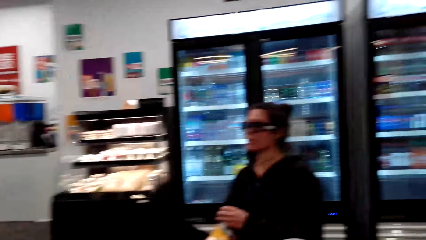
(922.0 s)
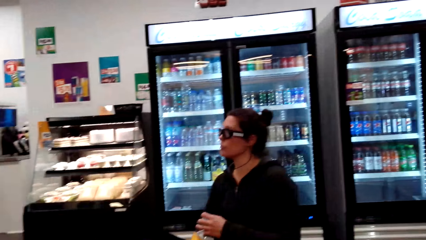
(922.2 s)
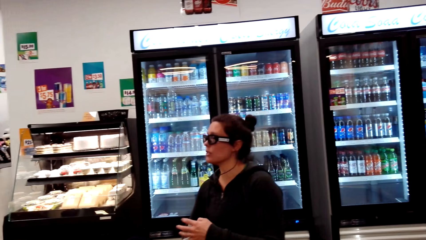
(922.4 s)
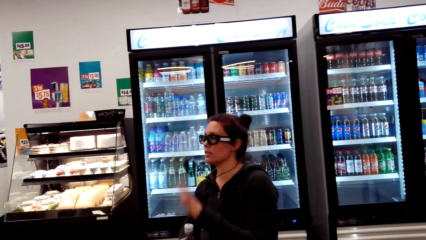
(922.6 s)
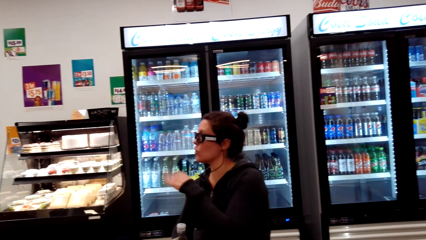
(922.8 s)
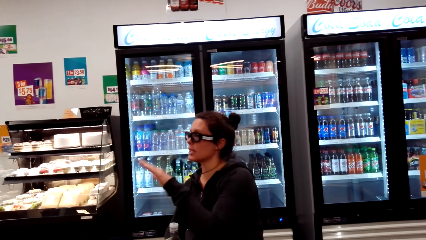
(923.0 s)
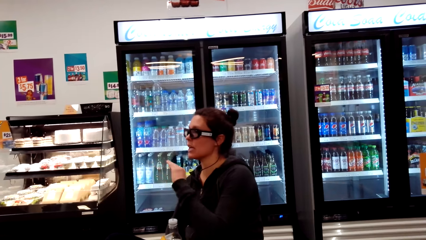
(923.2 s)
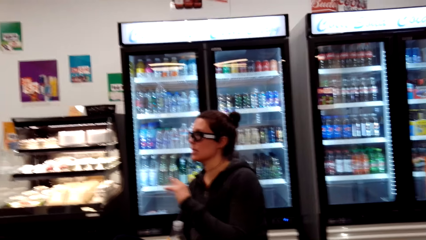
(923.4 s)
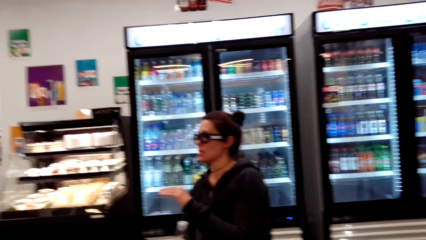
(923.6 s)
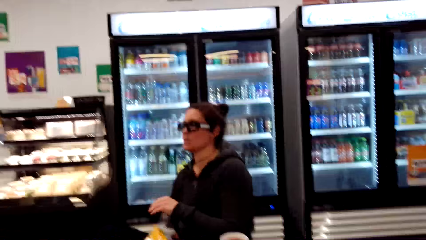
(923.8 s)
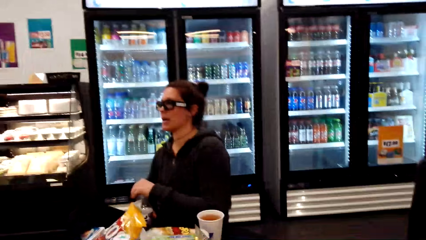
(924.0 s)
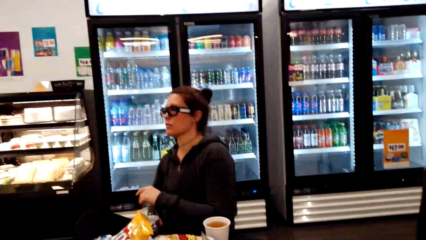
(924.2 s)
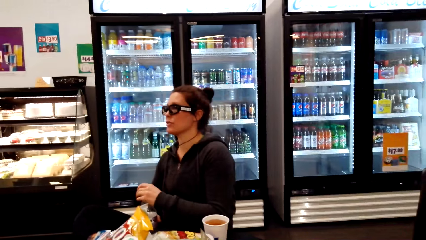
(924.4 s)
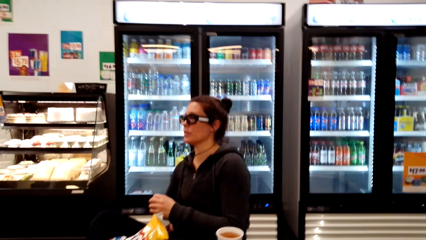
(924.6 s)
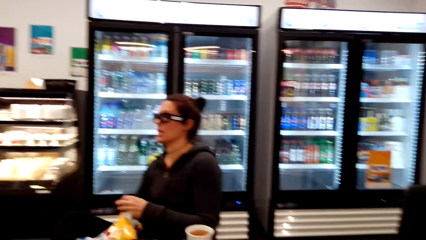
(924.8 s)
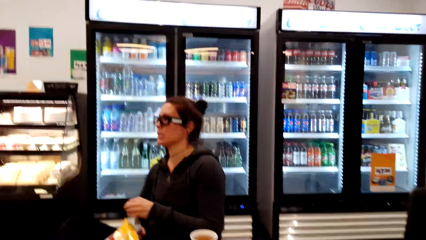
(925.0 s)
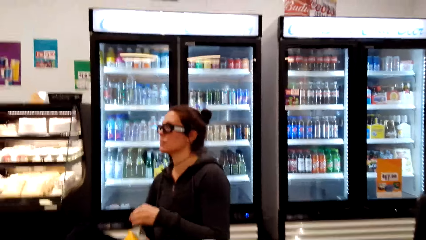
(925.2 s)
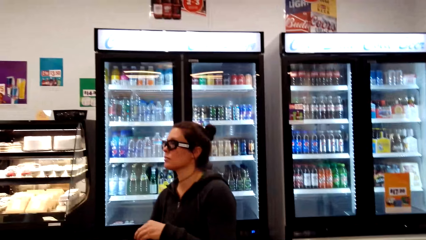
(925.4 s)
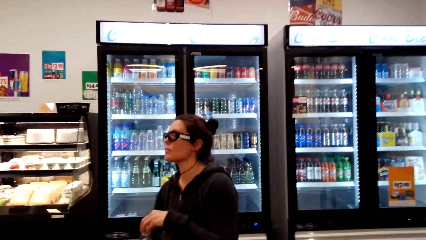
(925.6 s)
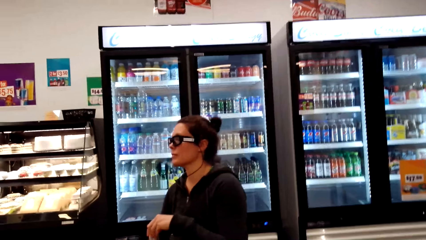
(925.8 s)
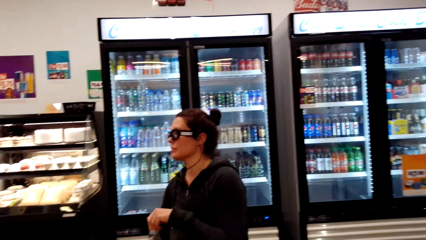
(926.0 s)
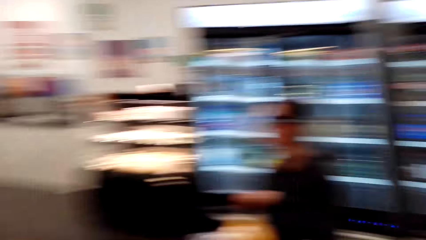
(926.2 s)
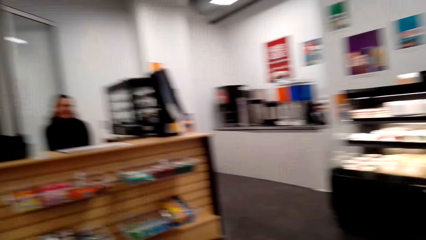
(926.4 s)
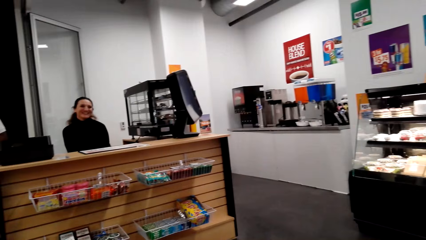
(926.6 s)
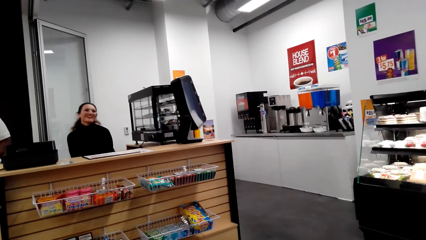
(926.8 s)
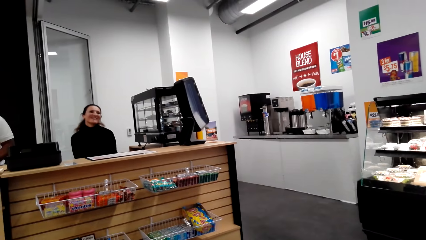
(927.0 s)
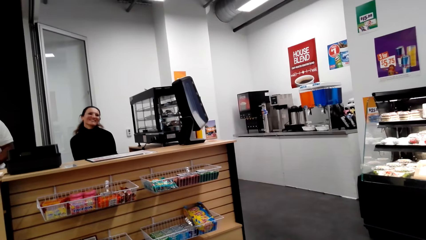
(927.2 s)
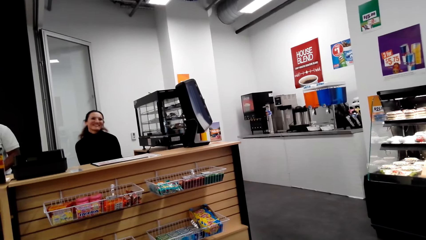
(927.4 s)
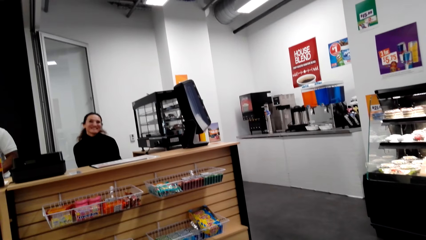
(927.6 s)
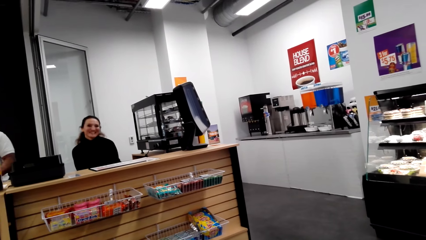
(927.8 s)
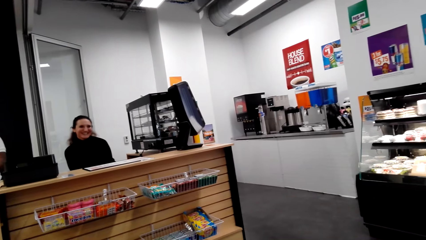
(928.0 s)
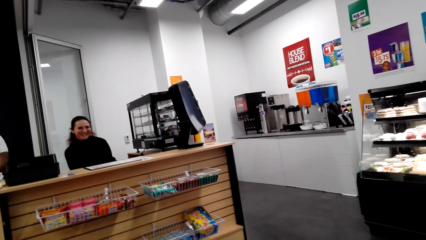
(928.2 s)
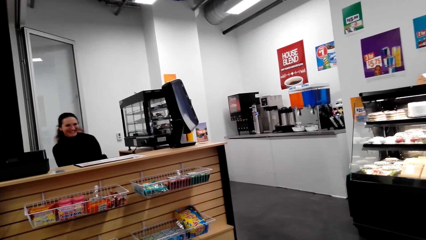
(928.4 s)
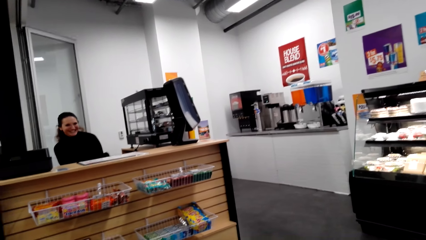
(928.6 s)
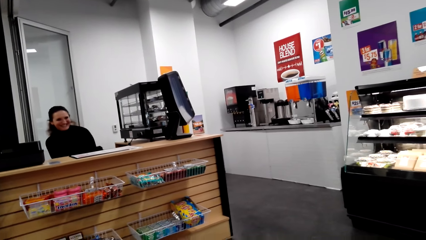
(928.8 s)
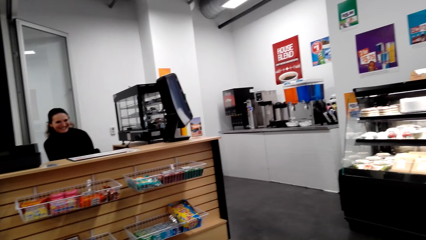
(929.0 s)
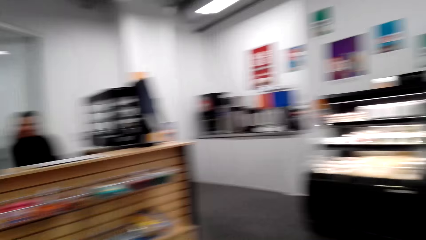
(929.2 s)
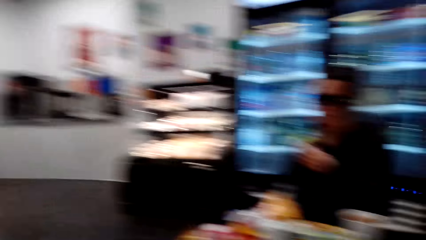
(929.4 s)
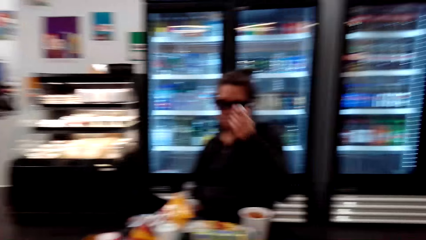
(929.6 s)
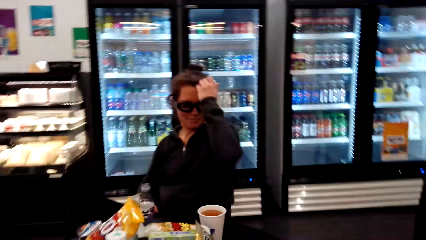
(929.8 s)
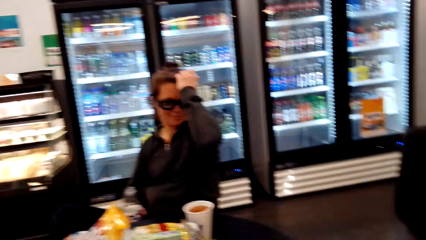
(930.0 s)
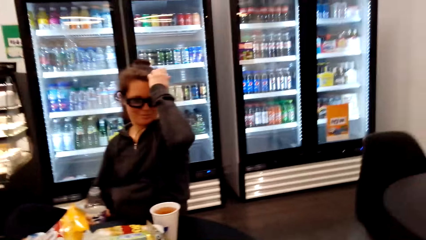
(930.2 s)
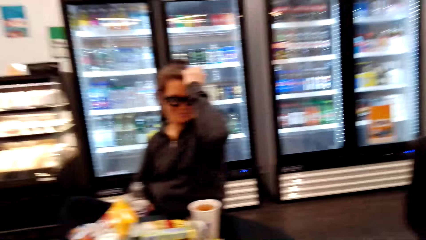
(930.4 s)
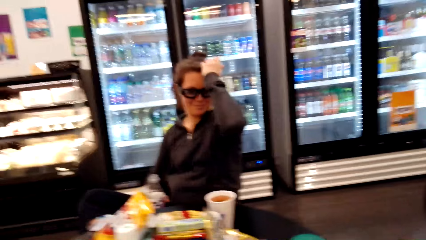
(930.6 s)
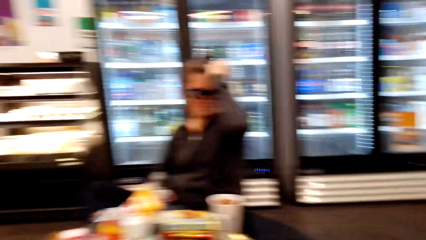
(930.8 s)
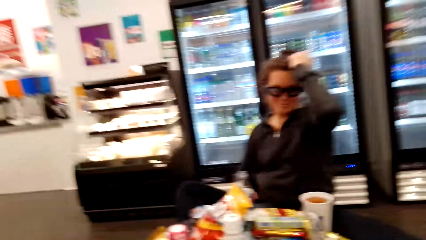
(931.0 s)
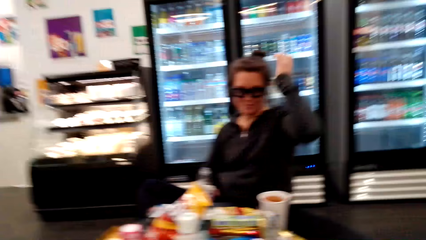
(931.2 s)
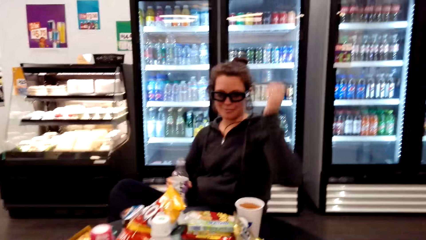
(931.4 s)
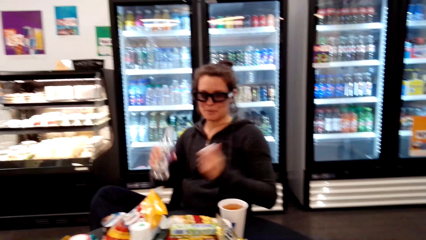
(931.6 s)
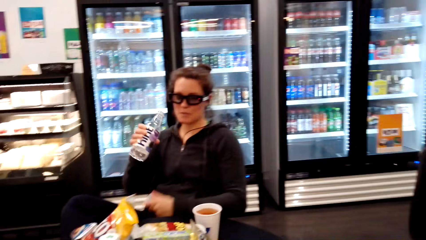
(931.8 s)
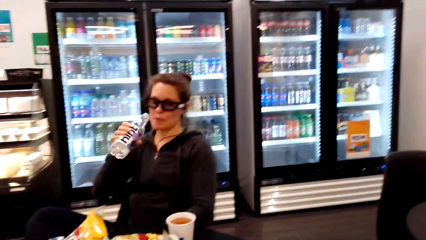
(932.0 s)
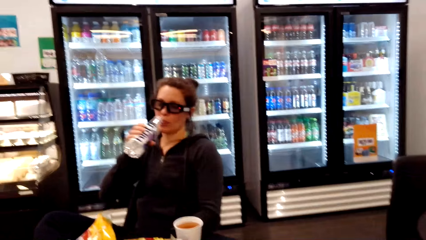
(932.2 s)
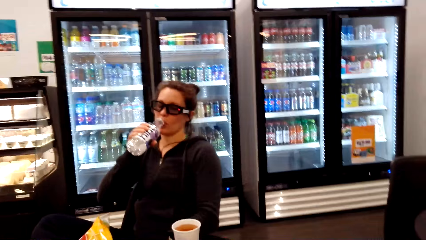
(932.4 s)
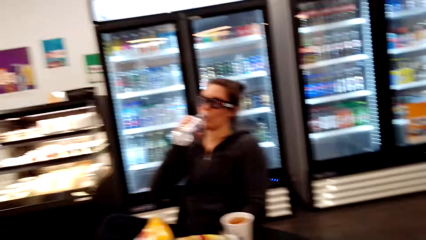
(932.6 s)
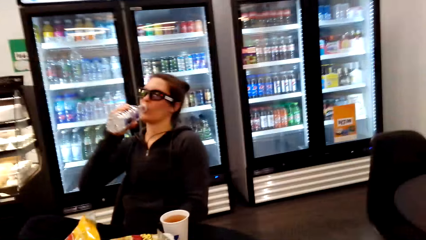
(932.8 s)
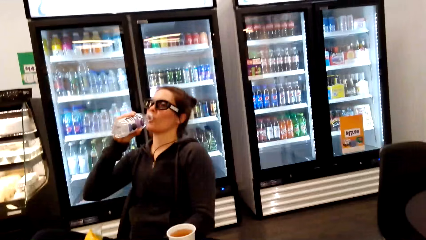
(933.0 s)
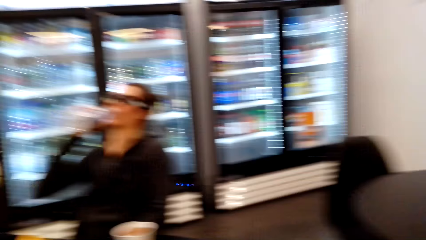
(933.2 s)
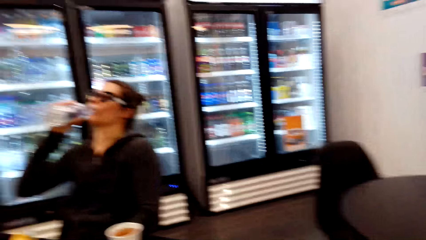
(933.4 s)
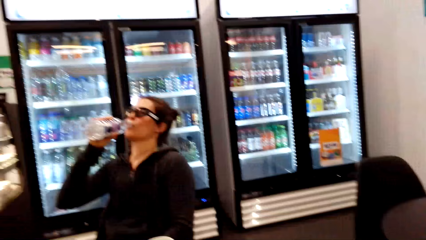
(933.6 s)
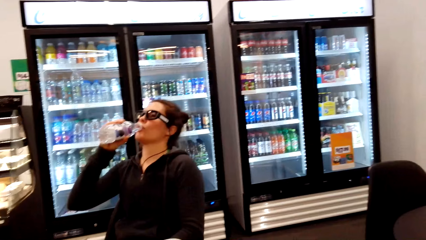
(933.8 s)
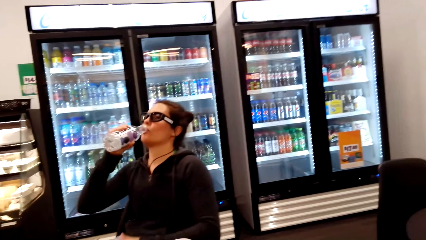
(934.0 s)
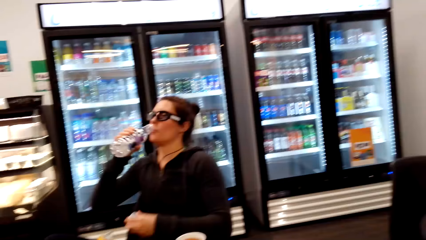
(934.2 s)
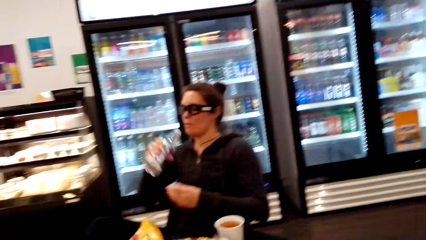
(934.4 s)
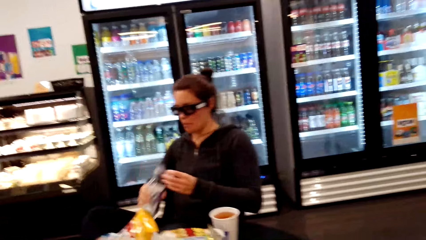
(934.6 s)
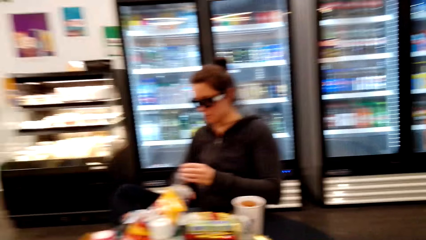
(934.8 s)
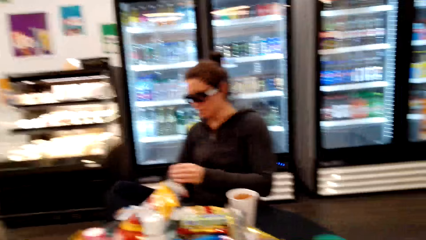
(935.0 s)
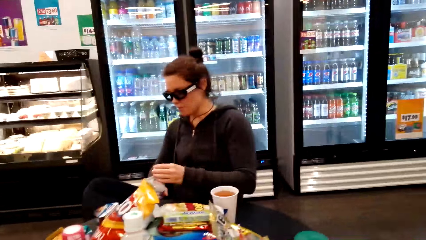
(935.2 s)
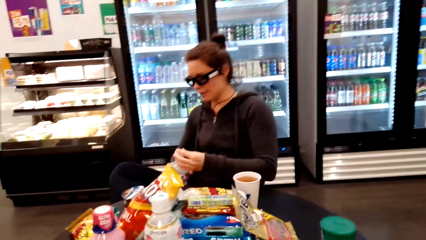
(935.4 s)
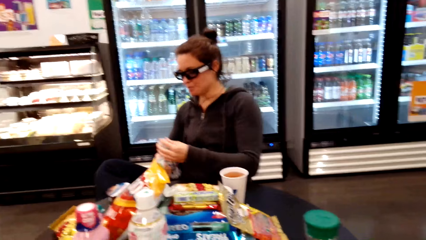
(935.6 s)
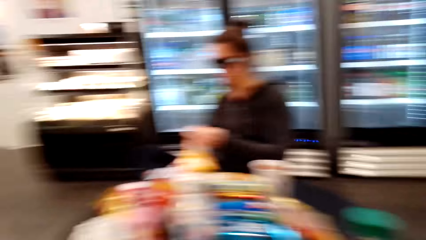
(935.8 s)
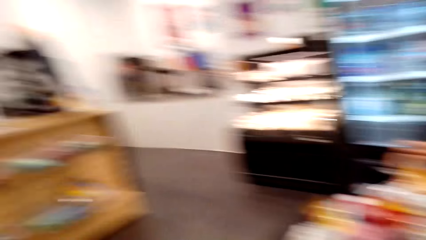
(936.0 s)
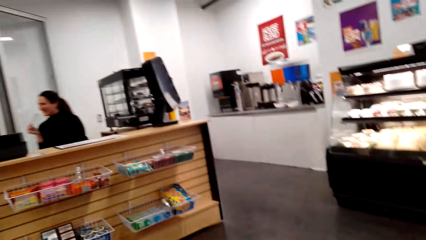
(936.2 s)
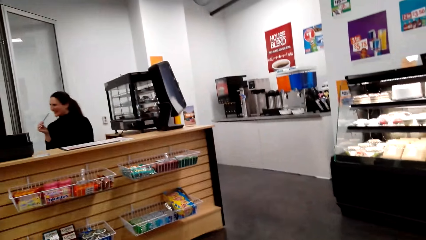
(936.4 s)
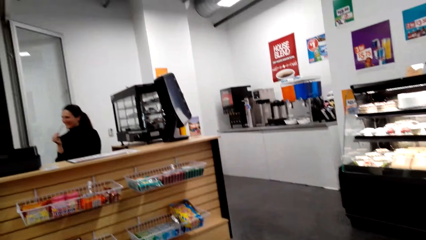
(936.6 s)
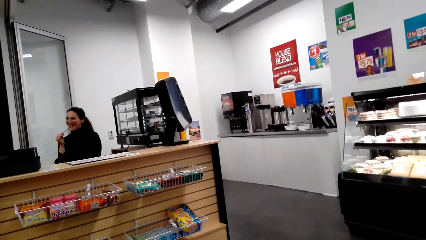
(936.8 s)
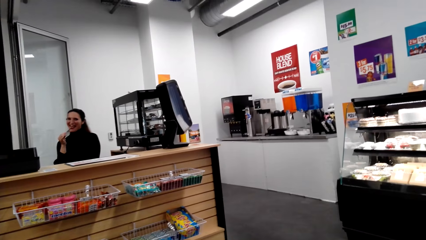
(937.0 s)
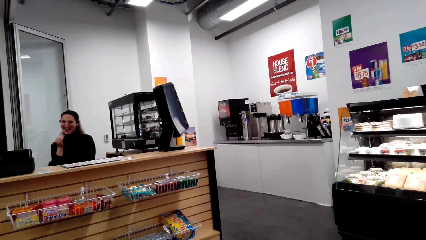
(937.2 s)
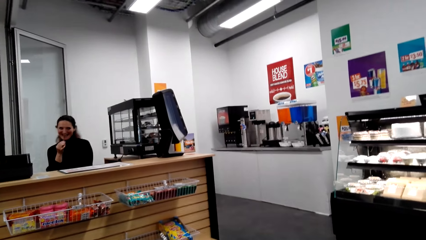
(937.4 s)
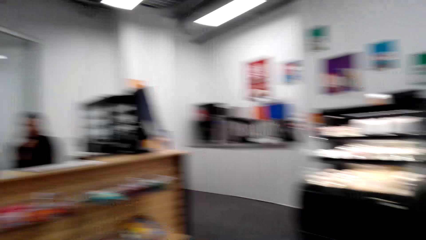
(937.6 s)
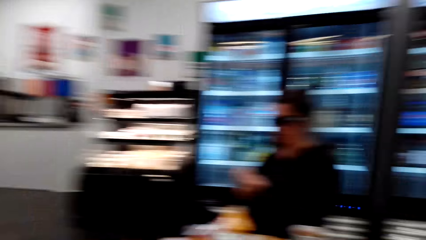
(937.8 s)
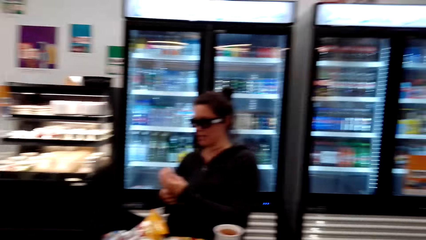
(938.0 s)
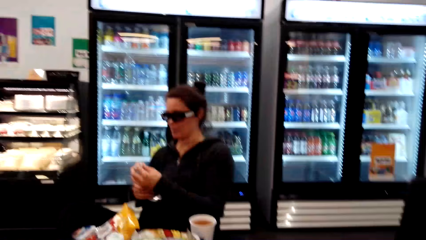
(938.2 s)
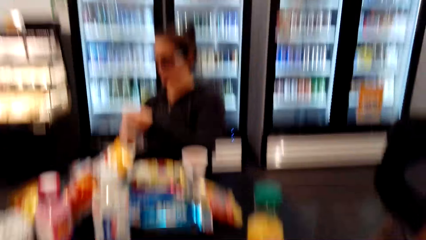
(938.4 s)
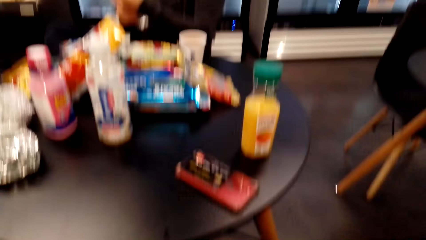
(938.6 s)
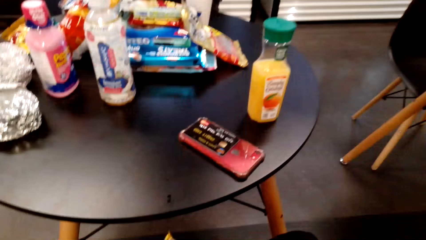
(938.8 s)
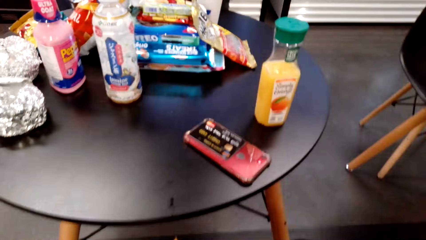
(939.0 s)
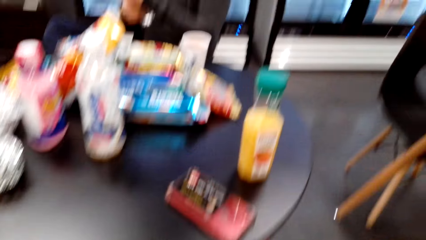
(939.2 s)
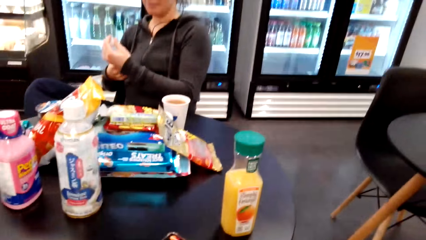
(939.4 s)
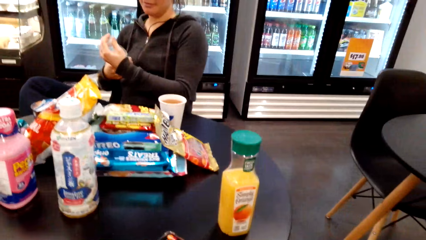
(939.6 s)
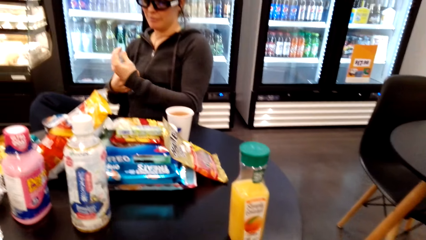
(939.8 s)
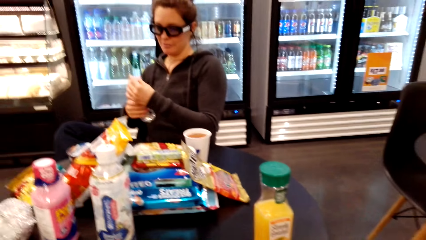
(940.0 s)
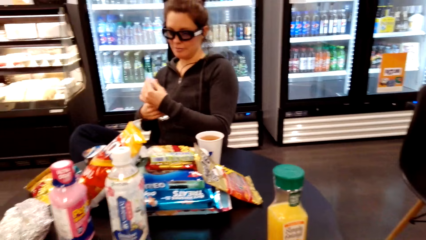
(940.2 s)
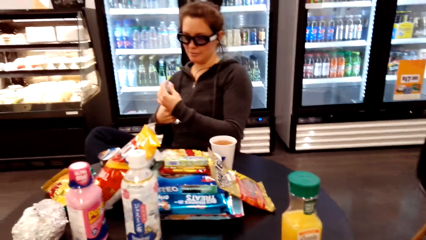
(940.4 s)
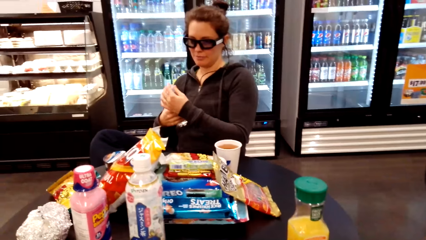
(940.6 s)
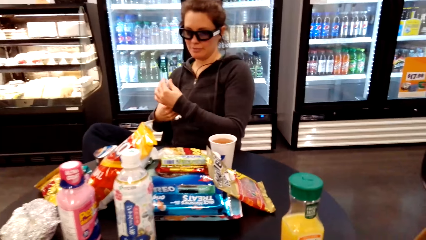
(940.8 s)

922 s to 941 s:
A lady talks to another lady. The first lady does a hand gesture. The first lady opens the bottle. The other lady talks to the first lady. The first lady raises her hand. The first lady puts a hand on the head. The first lady drinks water. The first lady closes the bottle. The other lady puts a pen in the pan. The first lady closes the bottle.
